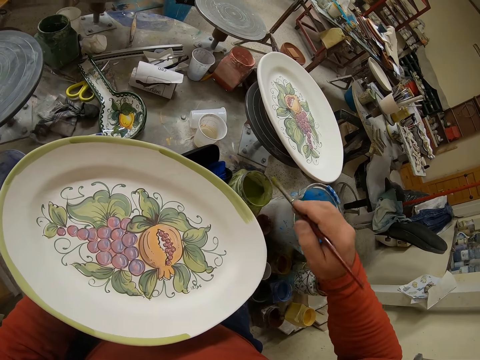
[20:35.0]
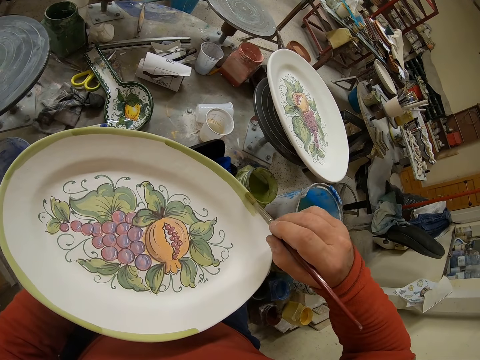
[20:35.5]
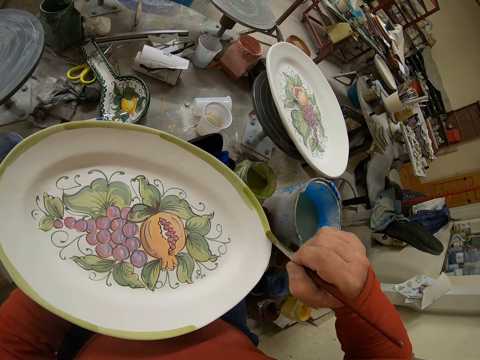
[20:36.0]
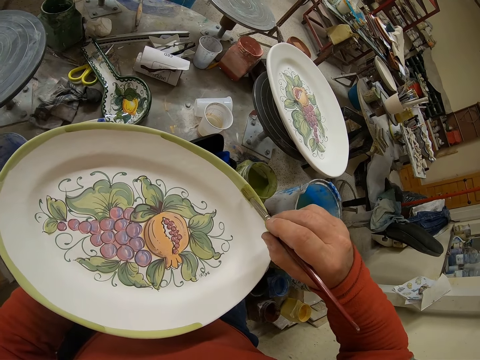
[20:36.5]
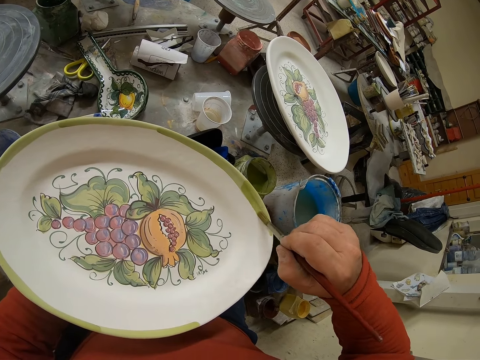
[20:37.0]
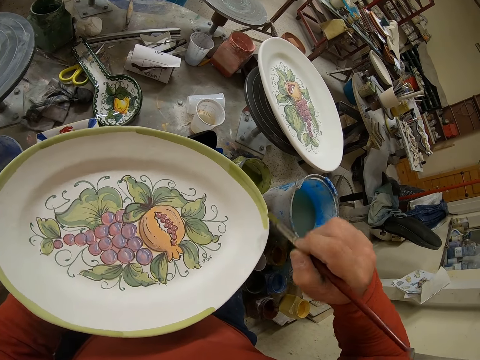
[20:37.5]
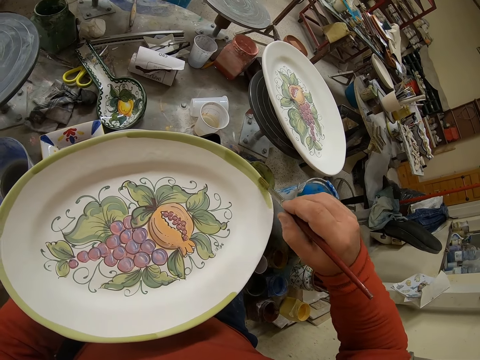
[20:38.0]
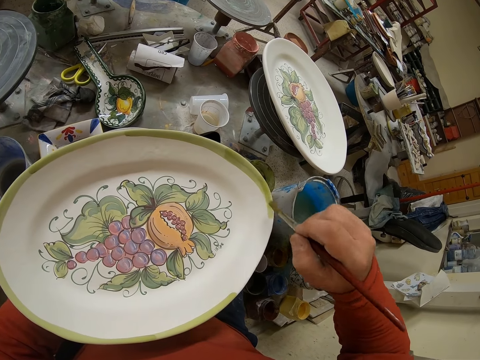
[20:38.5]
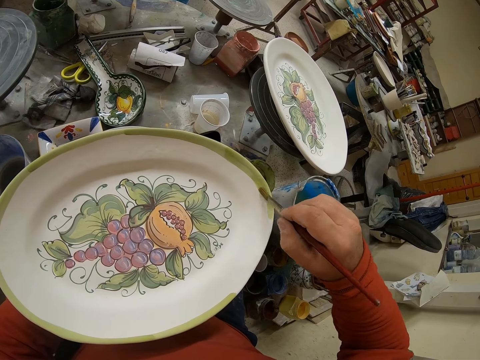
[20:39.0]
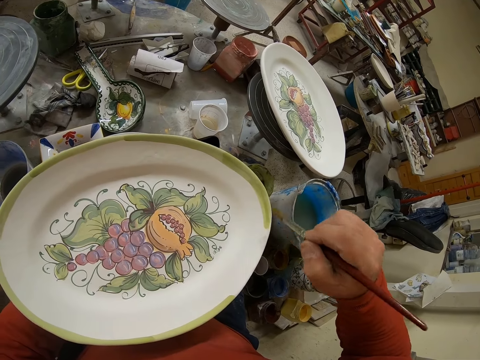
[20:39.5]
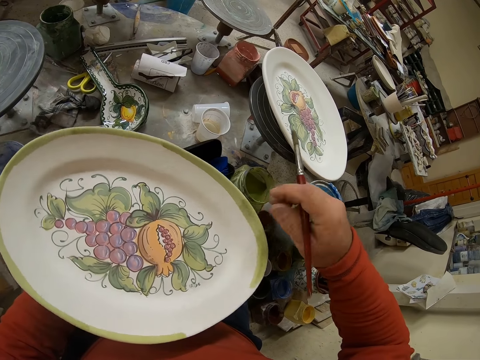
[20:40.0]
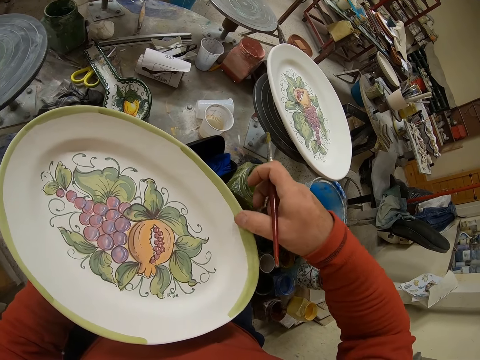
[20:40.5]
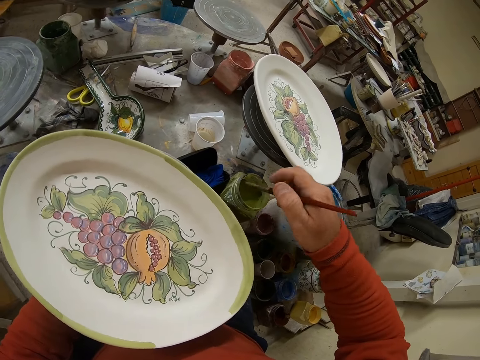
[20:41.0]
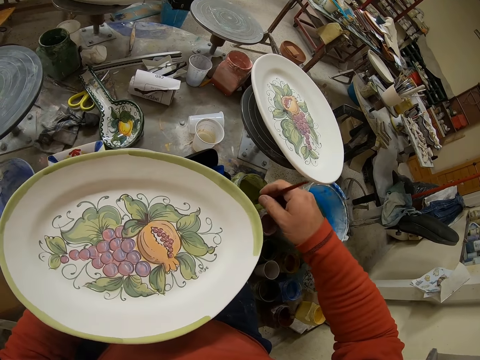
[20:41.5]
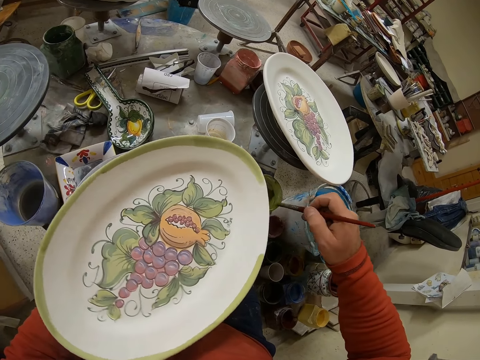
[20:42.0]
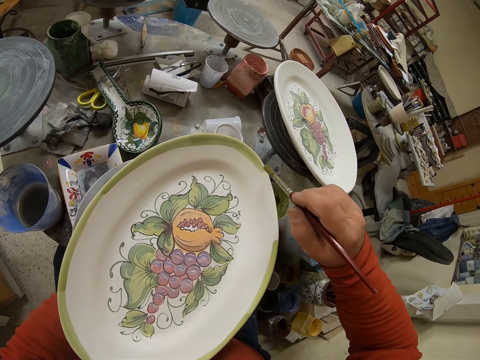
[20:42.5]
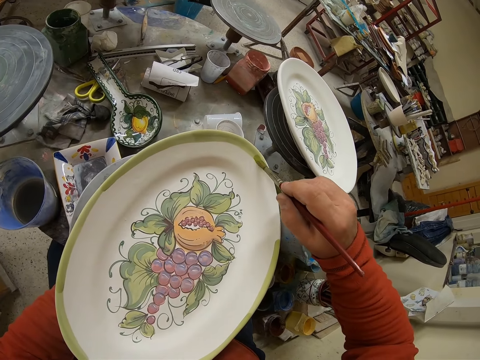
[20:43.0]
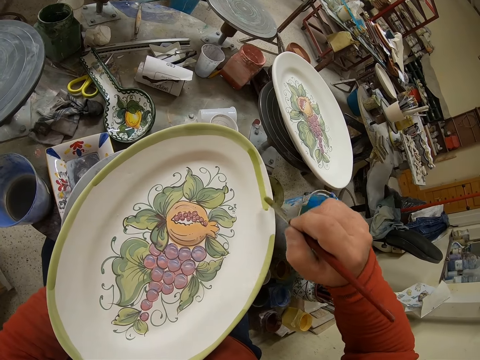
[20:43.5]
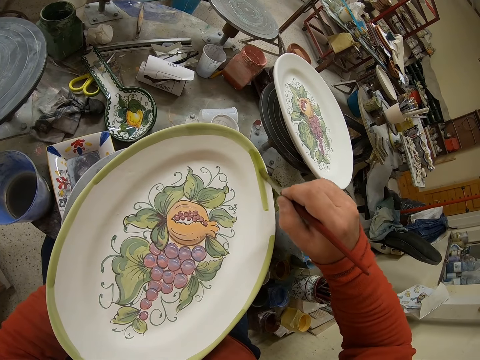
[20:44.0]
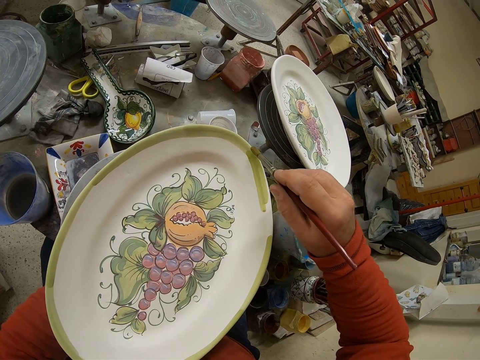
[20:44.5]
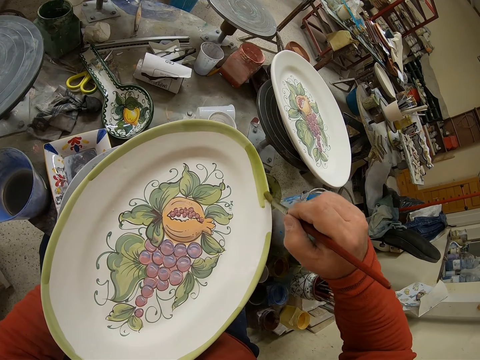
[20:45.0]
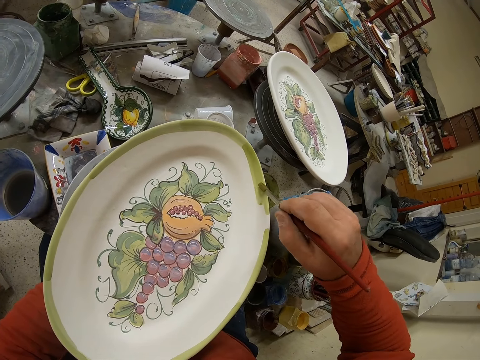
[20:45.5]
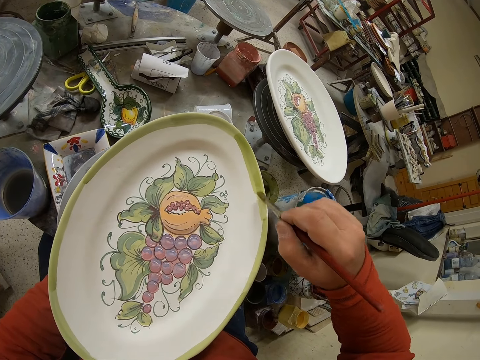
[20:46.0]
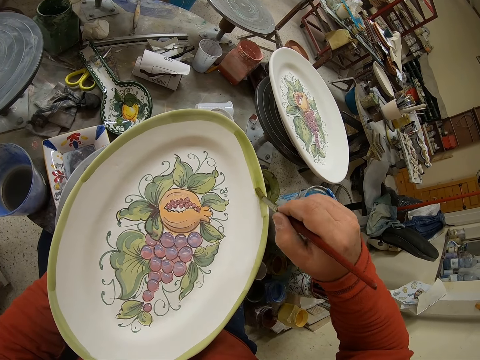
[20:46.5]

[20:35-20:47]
The camera wearer dips the brush in the paint. They paint a tray. They dip the brush in the paint. They paint the tray.

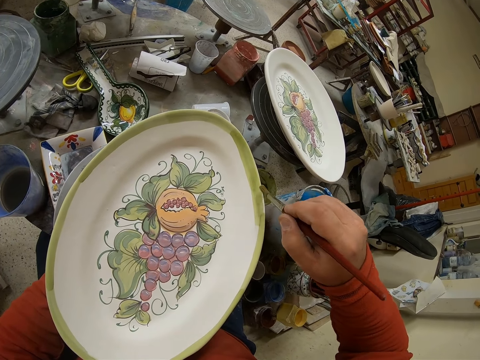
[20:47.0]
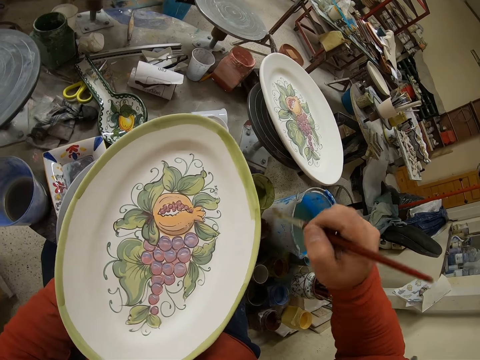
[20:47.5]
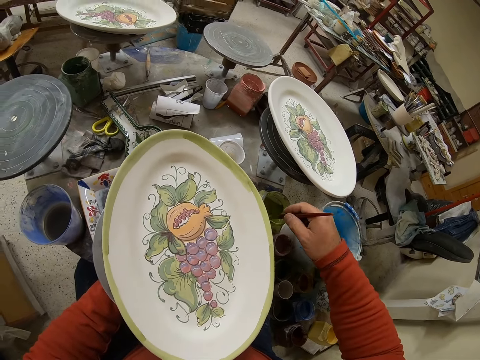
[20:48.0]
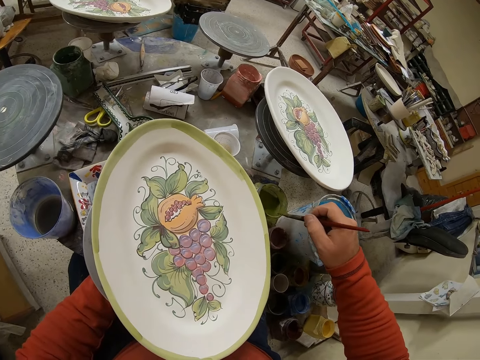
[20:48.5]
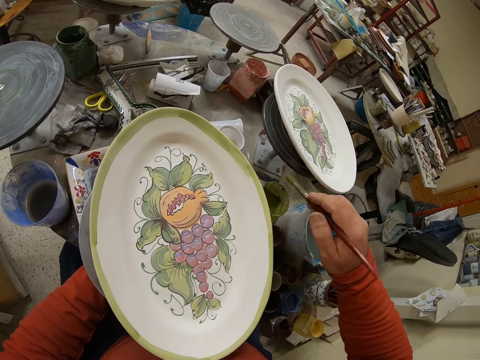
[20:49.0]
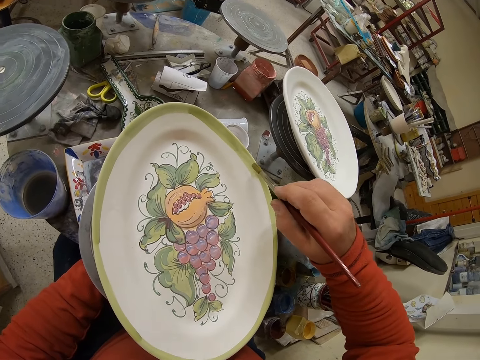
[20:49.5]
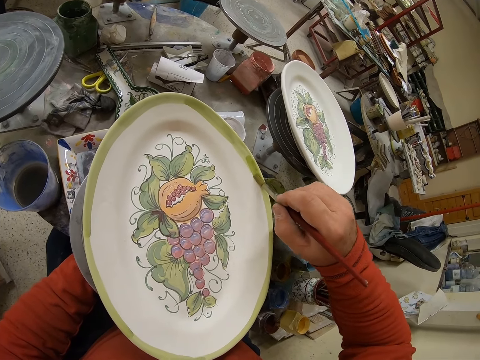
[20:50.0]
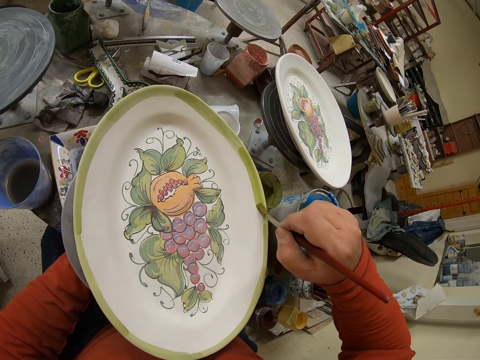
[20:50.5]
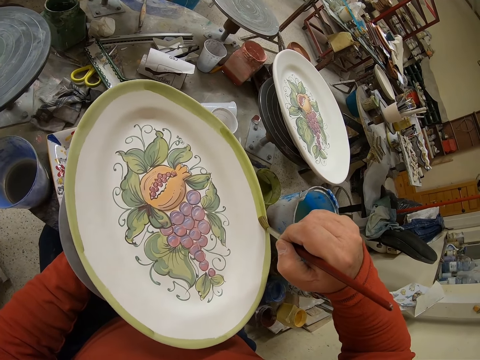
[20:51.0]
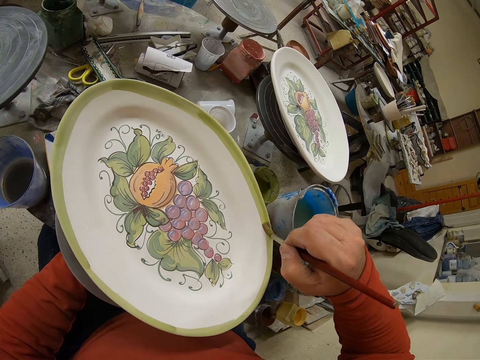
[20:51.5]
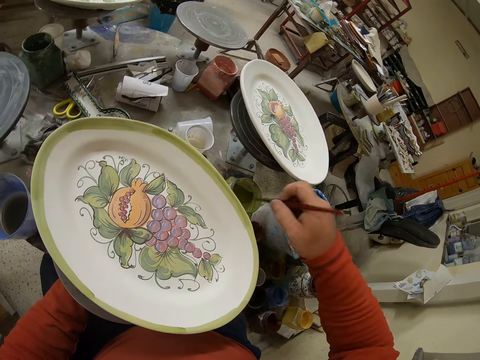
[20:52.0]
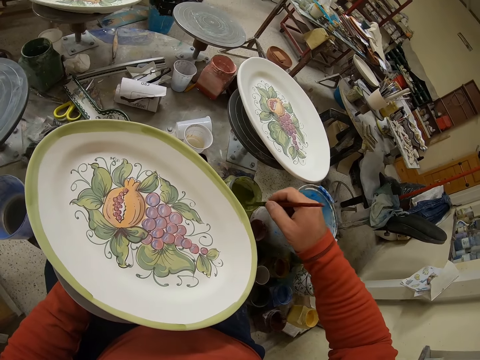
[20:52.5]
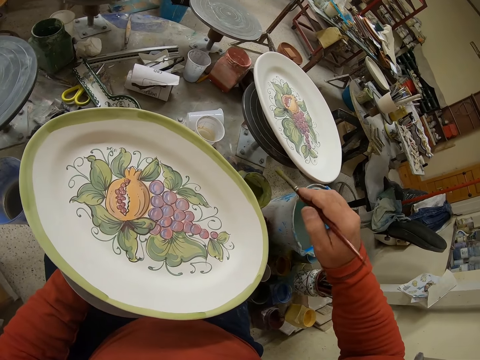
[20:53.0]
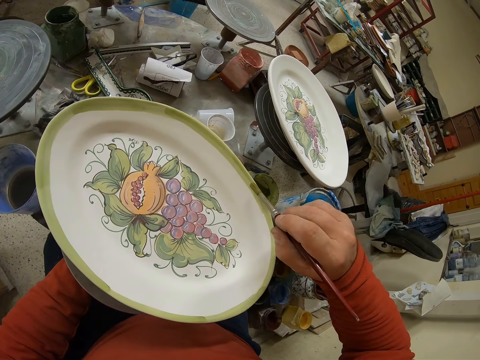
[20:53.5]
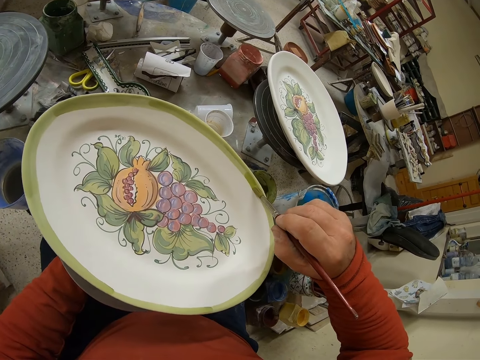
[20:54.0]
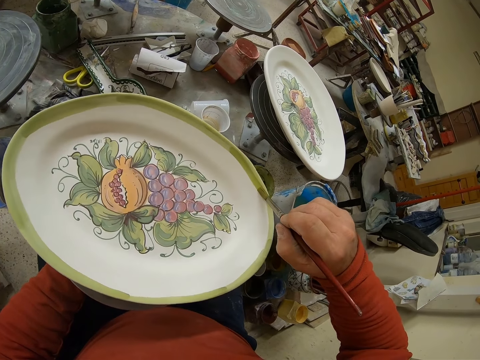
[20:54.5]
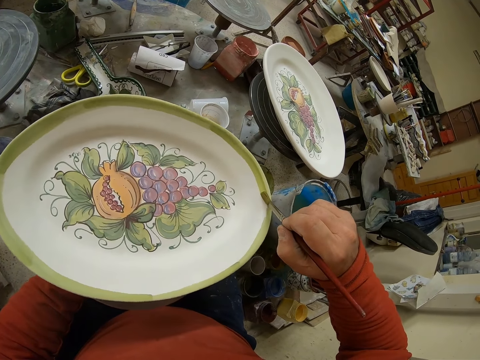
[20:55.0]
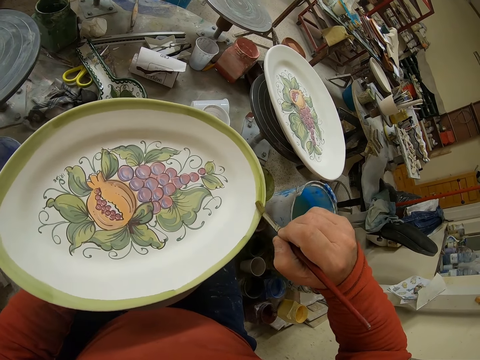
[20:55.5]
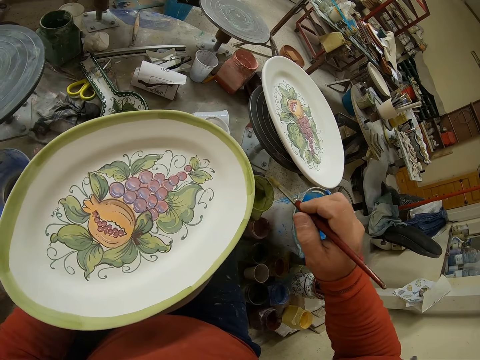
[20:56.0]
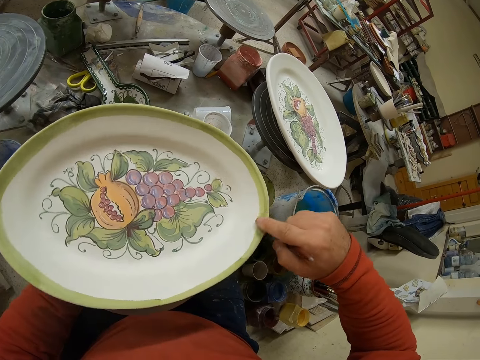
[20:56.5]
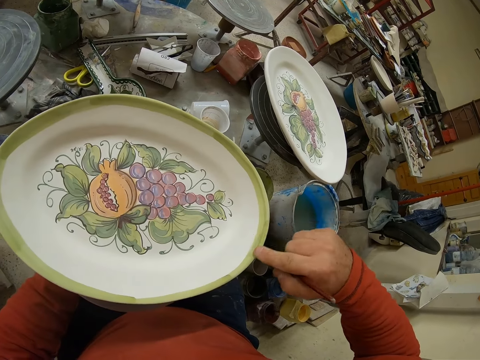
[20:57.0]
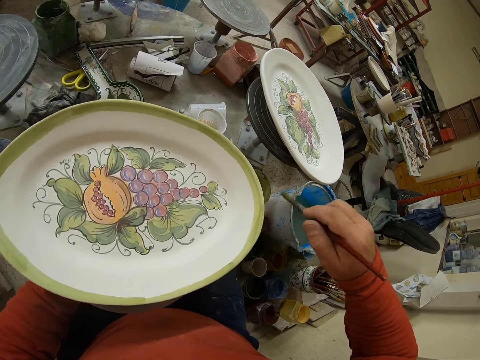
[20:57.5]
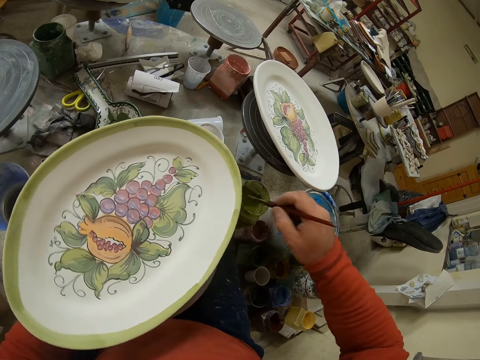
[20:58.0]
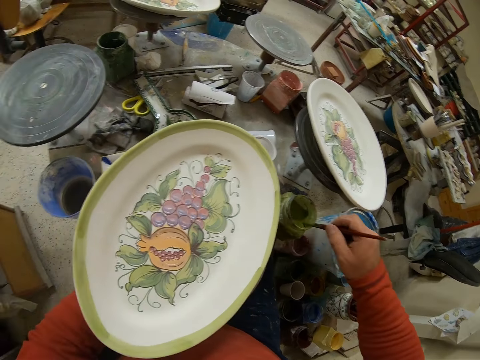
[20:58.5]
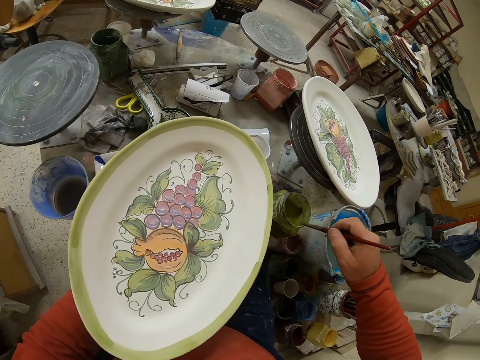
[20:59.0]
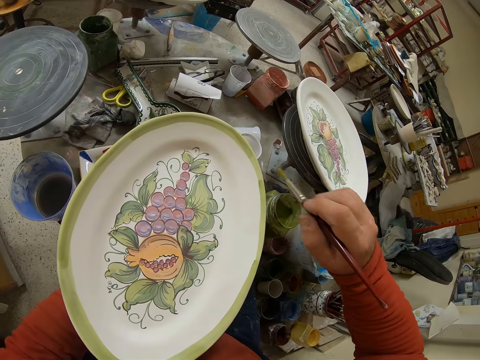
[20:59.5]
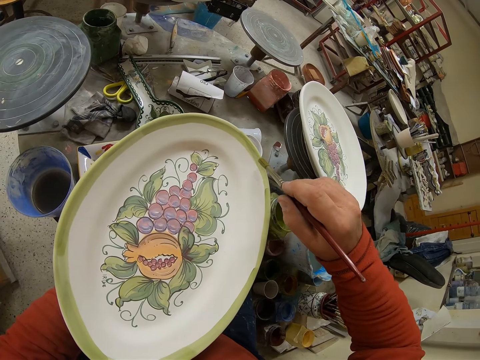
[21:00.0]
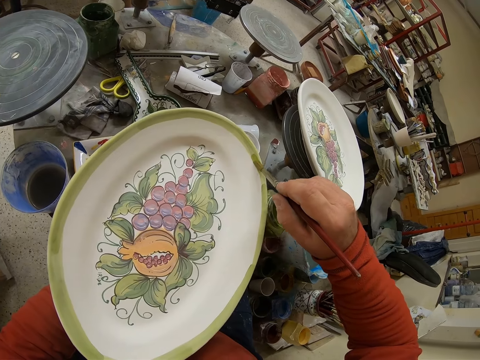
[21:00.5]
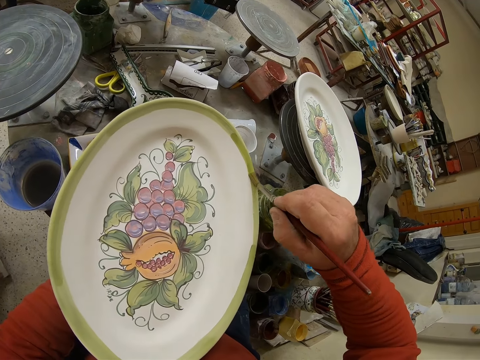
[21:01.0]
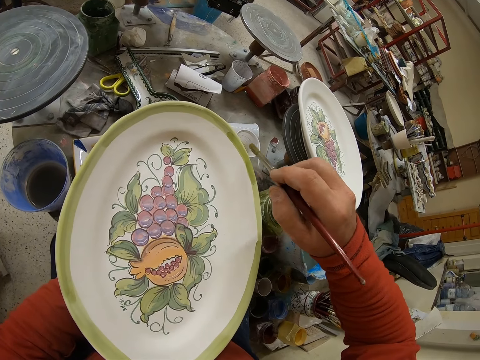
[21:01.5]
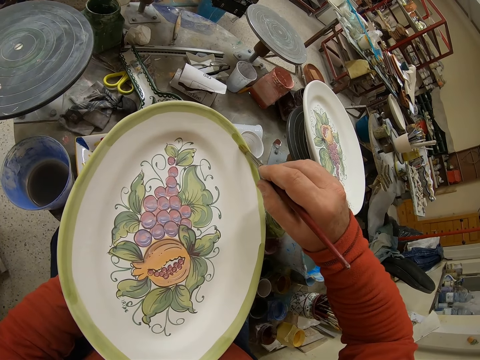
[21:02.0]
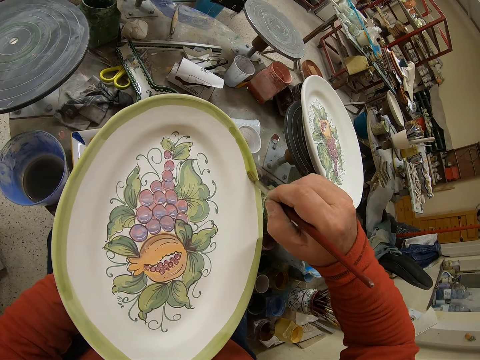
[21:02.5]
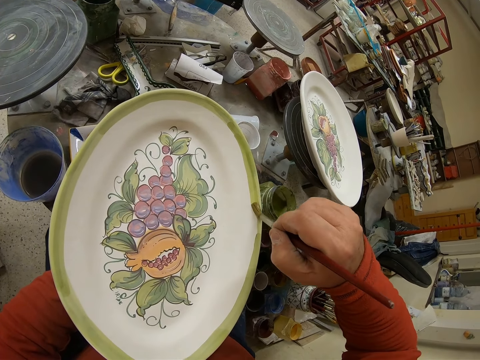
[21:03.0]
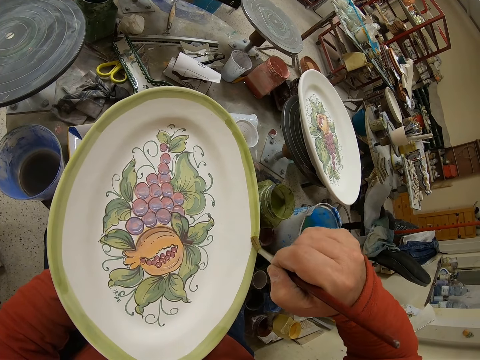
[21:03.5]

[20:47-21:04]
The camera wearer dips the brush in the paint. They paint a tray. They dip the brush in the paint. They paint the tray. They dip the brush in the paint. They paint the tray.
